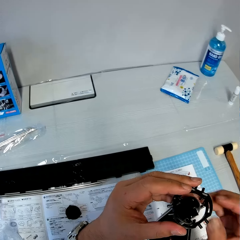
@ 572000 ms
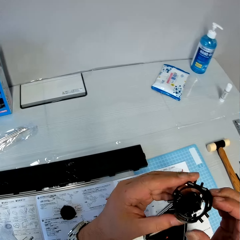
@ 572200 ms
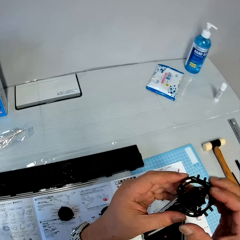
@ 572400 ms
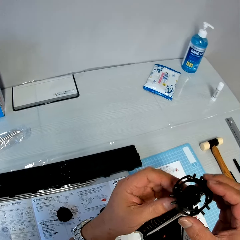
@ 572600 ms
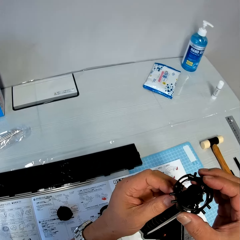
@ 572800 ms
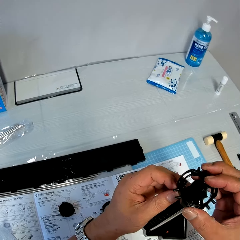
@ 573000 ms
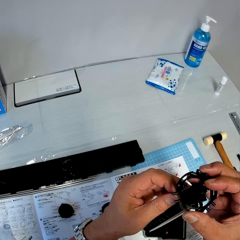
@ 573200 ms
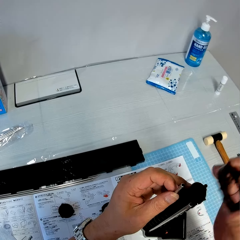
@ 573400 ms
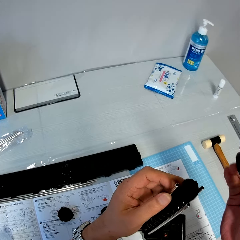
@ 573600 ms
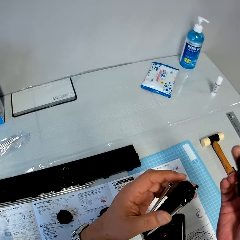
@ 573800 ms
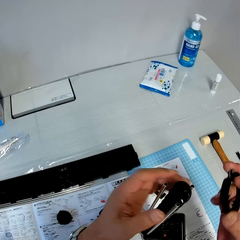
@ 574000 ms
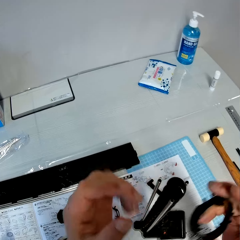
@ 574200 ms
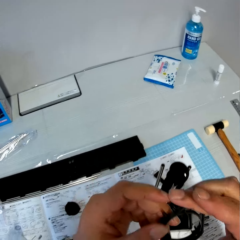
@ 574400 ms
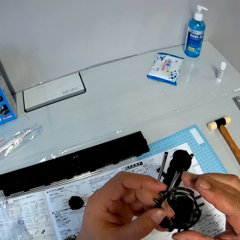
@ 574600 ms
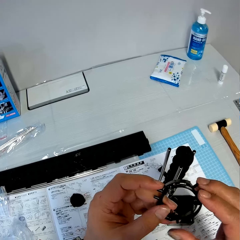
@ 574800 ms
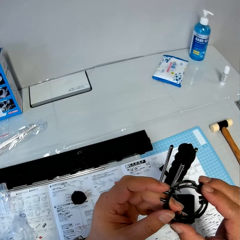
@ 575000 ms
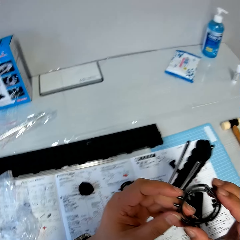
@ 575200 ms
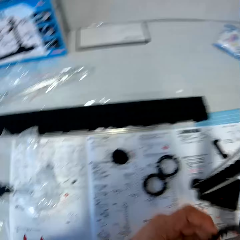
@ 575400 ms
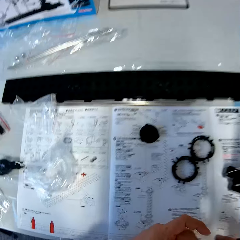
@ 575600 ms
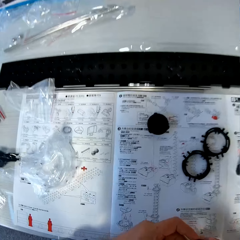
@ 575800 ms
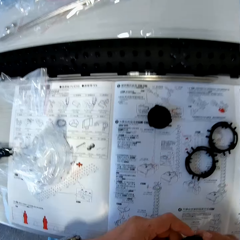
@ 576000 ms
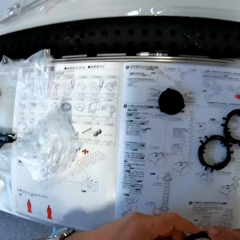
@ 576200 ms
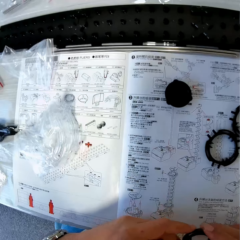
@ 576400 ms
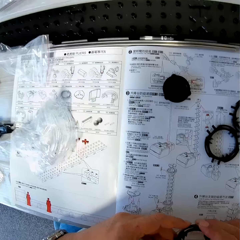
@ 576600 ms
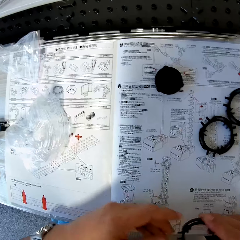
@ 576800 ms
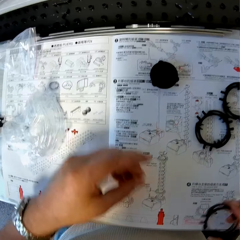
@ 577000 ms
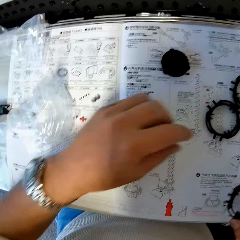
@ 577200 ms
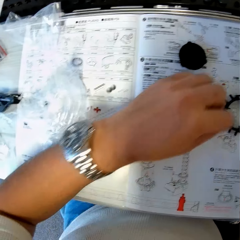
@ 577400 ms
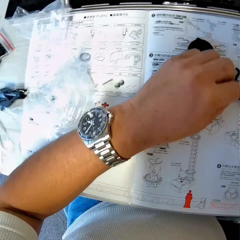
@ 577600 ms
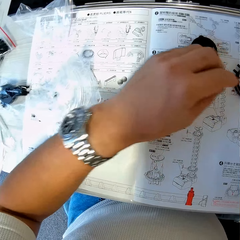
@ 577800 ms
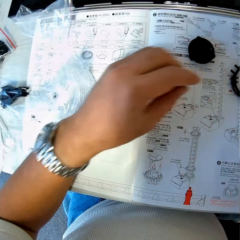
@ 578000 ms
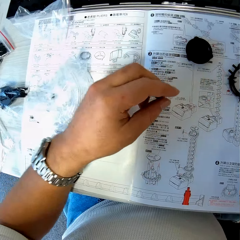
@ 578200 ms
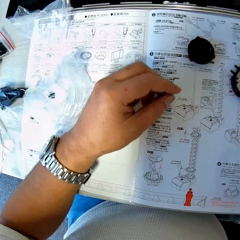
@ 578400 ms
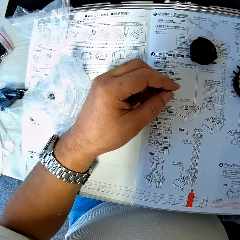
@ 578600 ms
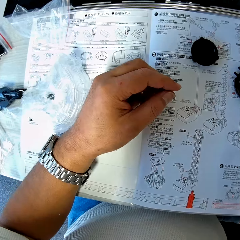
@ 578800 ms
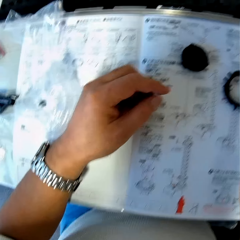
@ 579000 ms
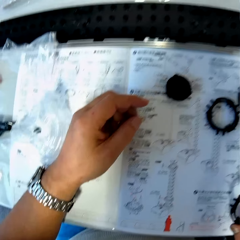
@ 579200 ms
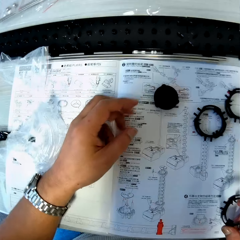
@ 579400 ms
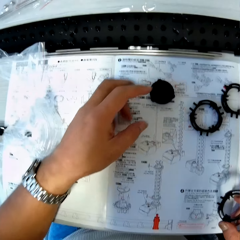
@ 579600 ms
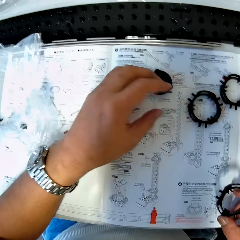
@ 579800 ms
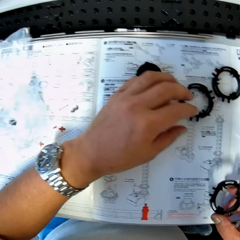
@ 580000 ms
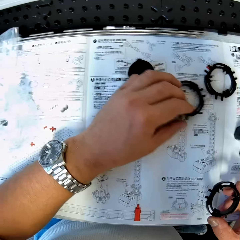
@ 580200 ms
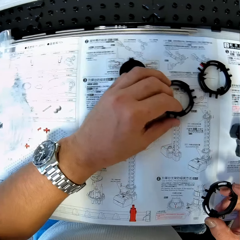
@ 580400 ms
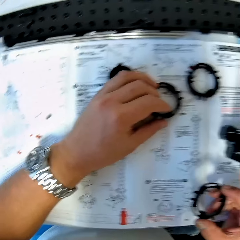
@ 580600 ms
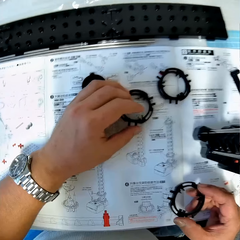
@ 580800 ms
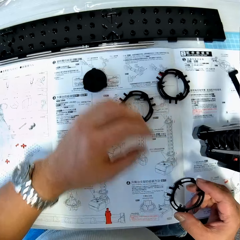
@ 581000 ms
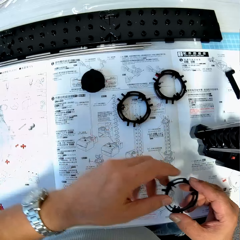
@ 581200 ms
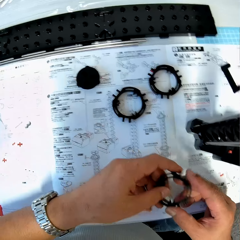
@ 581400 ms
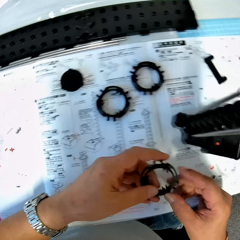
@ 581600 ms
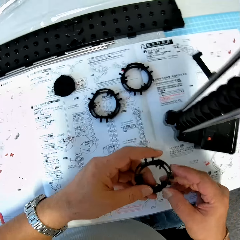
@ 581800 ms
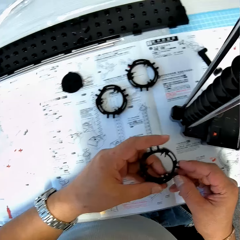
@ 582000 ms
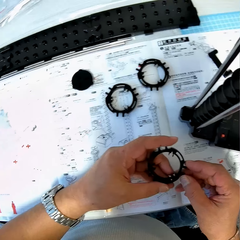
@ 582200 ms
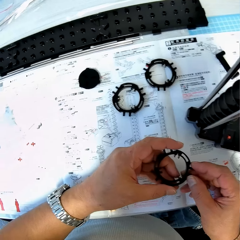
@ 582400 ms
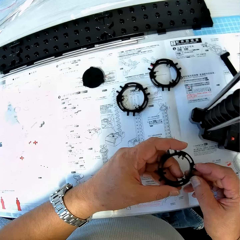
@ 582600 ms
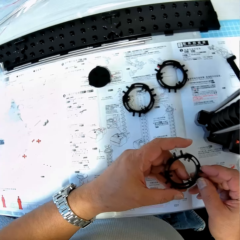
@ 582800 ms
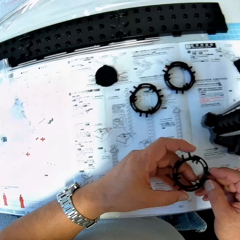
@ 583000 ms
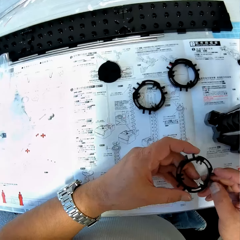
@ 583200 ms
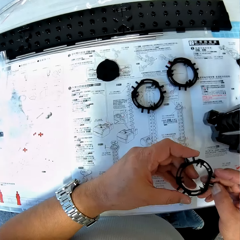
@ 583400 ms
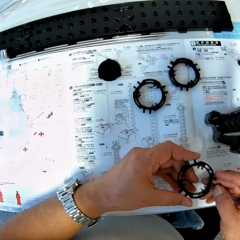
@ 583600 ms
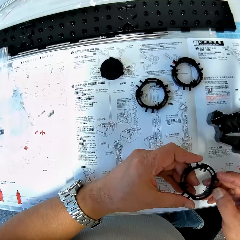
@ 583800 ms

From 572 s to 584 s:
The camera wearer stares at the space rail. They inspect the space rail part. They stare at the manual. They shift the plastic parts on the table. They inspect the space rail part. They stare at the manual. They touch the plastic parts on the table. They inspect the space rail part.

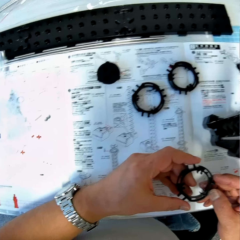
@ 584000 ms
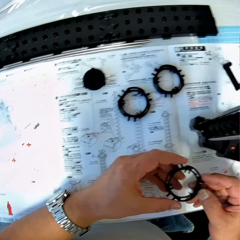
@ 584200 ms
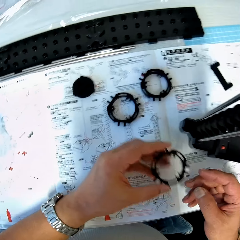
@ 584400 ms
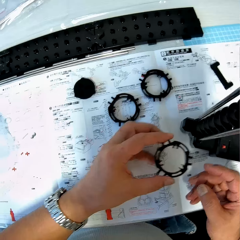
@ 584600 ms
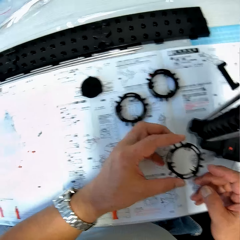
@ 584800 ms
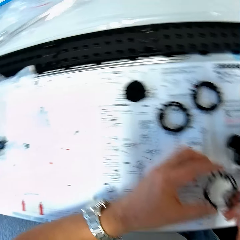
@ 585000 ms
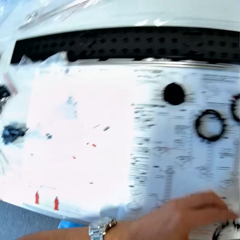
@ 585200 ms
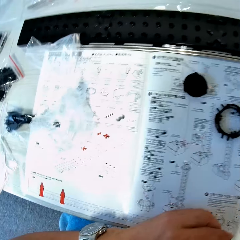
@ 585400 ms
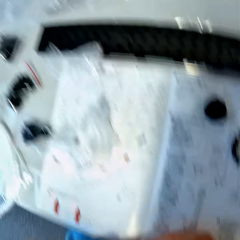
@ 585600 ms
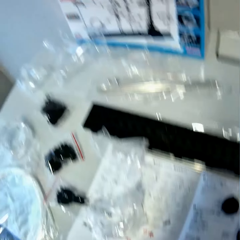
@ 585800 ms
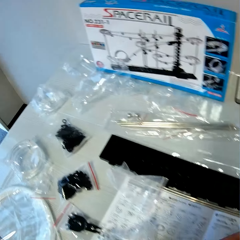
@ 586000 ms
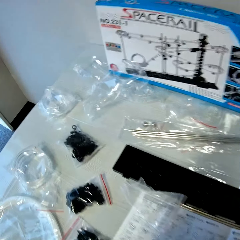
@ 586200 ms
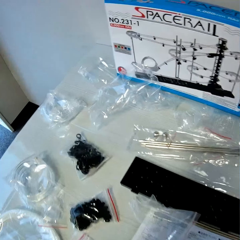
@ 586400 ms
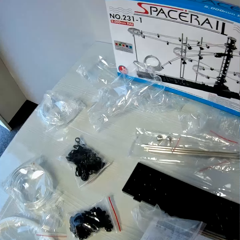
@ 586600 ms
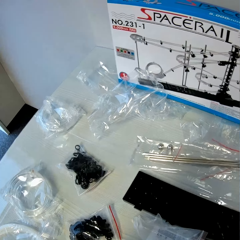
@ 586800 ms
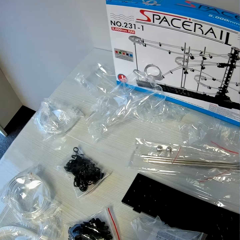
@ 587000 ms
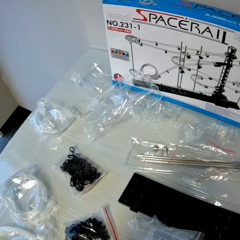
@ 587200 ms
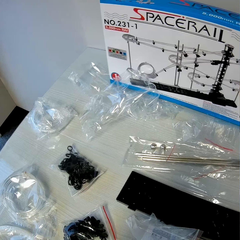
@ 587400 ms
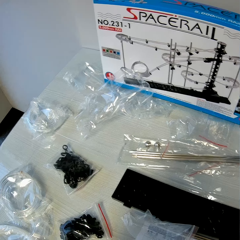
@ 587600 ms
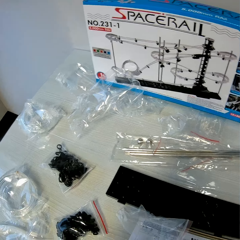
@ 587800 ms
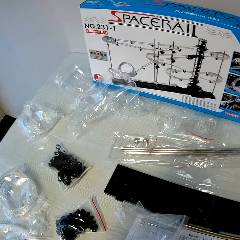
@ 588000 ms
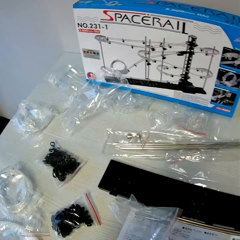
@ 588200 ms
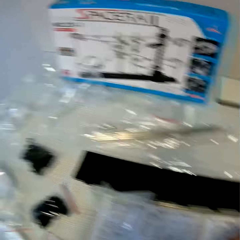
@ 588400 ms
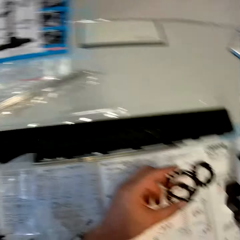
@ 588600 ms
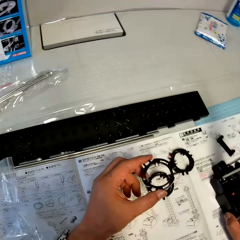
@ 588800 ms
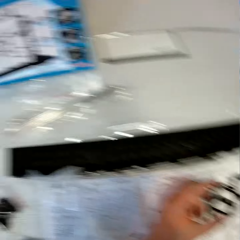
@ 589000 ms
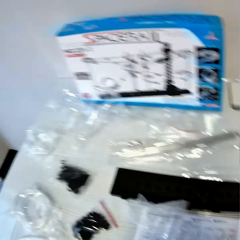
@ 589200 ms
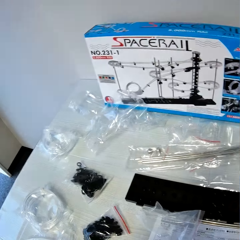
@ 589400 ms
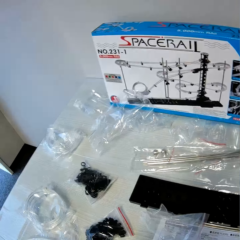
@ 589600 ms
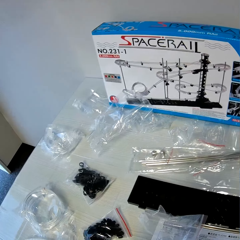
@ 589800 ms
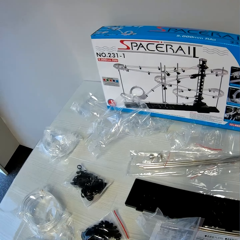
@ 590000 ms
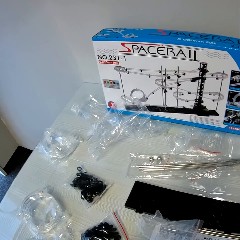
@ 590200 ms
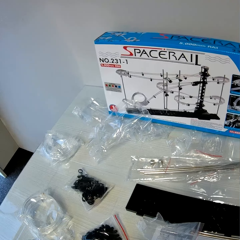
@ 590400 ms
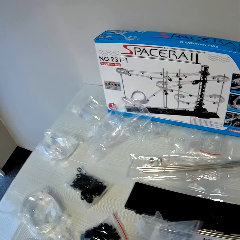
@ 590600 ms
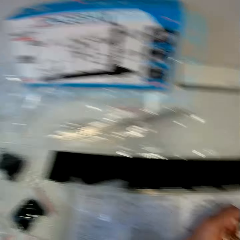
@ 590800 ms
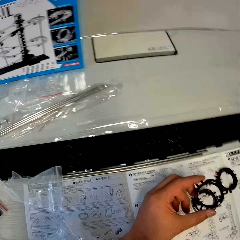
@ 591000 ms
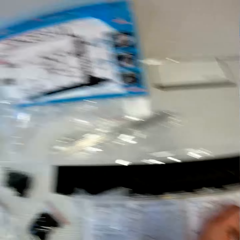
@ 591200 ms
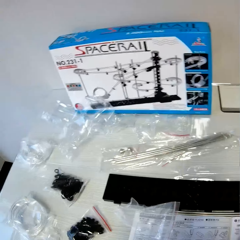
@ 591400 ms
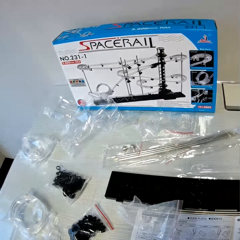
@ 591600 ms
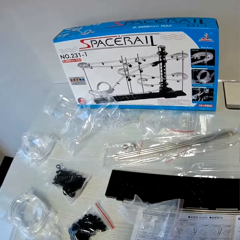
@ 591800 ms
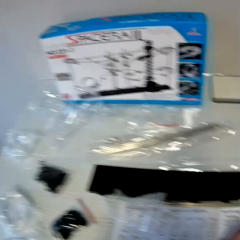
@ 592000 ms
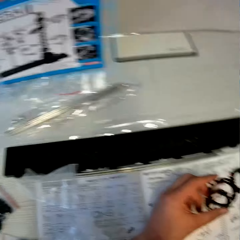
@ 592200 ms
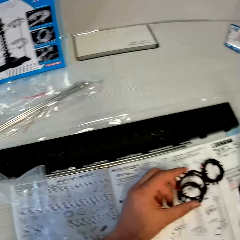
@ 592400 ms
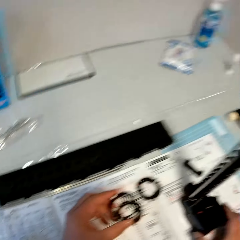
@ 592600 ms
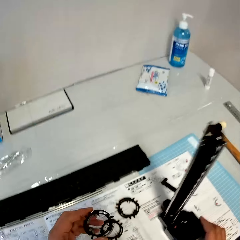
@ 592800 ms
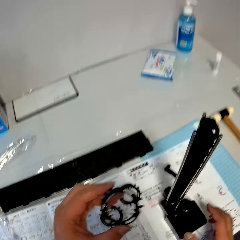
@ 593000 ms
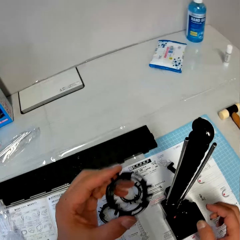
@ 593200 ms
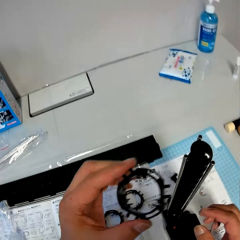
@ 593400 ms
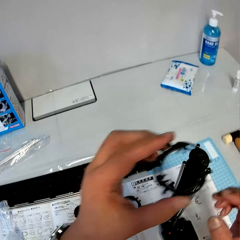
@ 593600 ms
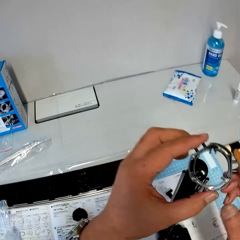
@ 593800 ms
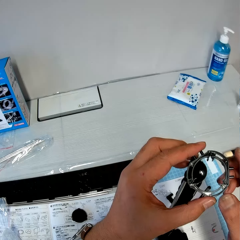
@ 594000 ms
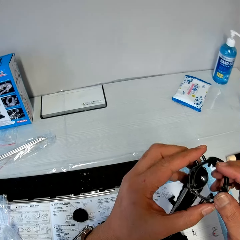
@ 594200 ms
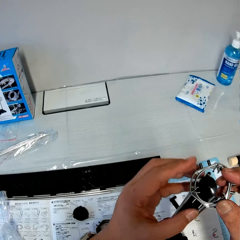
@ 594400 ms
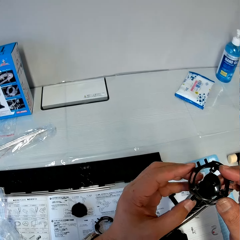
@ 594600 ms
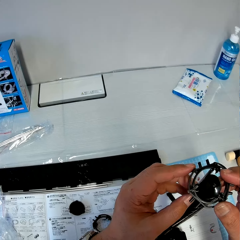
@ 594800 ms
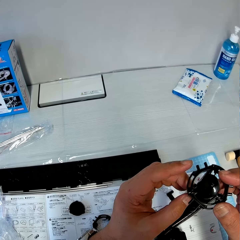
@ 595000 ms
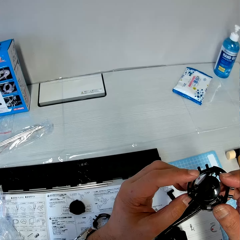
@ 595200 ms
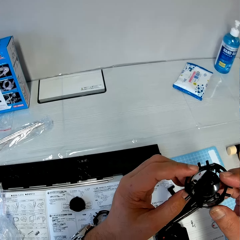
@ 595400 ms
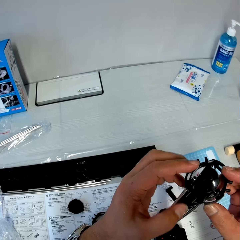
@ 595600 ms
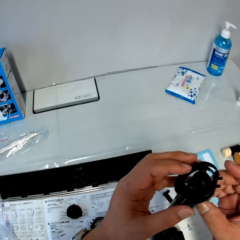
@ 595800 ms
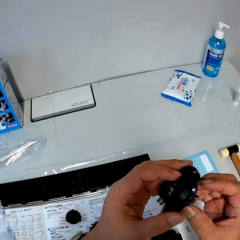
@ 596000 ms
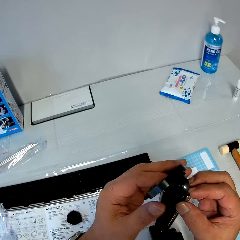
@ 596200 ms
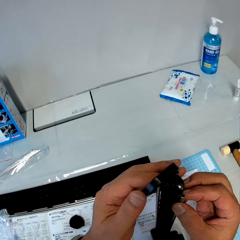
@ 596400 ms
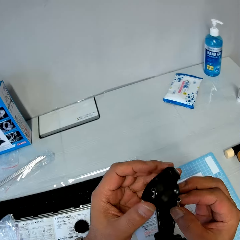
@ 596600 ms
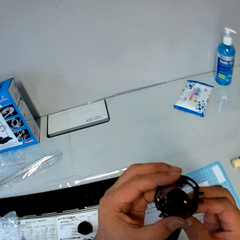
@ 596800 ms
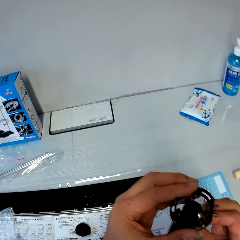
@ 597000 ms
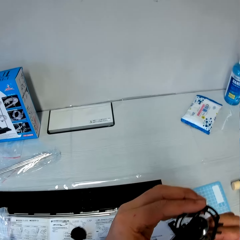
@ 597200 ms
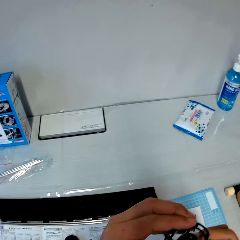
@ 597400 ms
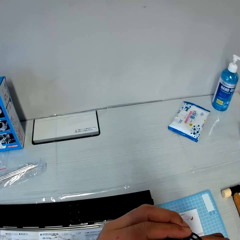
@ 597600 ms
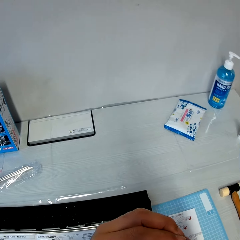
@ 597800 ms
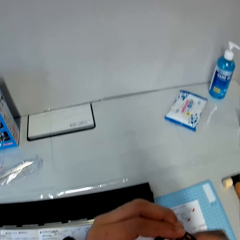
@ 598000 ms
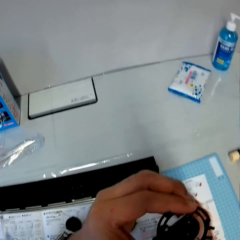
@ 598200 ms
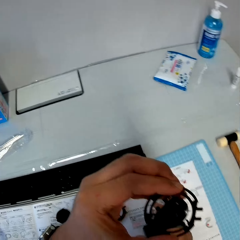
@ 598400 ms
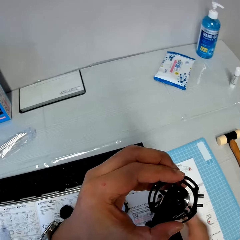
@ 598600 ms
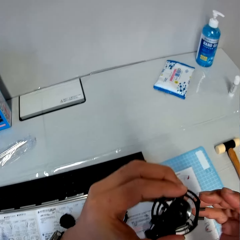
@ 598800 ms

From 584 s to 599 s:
The camera wearer stares at the manual. They stare at a space rail box. They stare at the space rail part. They stare at the space rail box. They stare at the space rail part. They stare at the space rail box. They fix the plastic on the antenna.

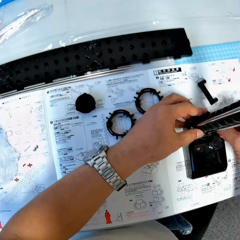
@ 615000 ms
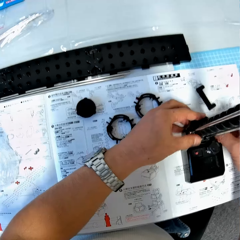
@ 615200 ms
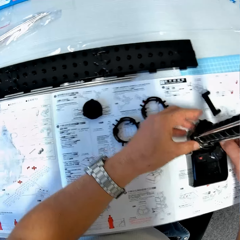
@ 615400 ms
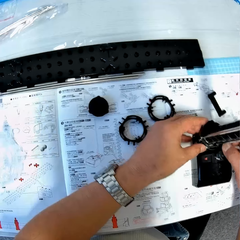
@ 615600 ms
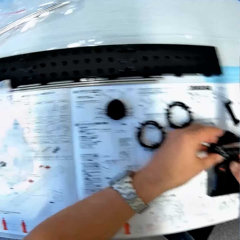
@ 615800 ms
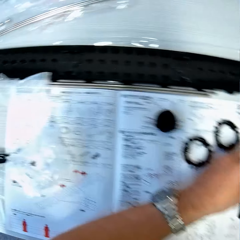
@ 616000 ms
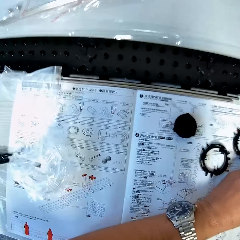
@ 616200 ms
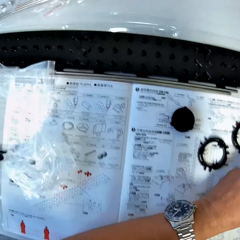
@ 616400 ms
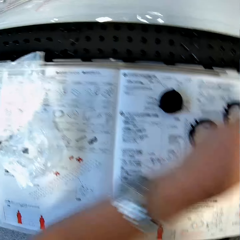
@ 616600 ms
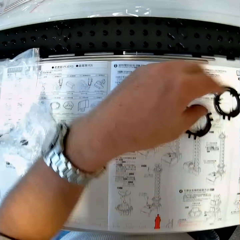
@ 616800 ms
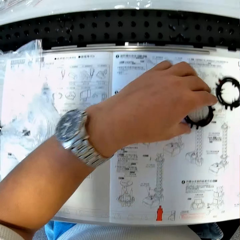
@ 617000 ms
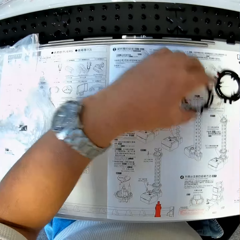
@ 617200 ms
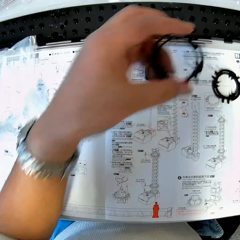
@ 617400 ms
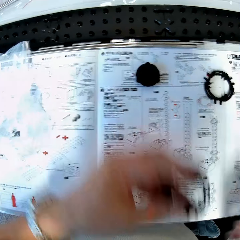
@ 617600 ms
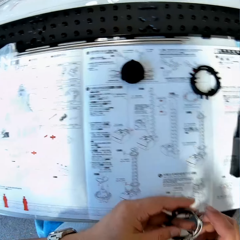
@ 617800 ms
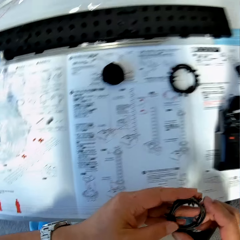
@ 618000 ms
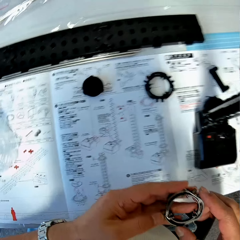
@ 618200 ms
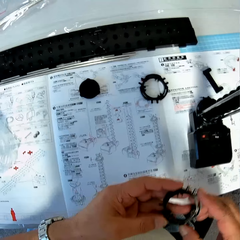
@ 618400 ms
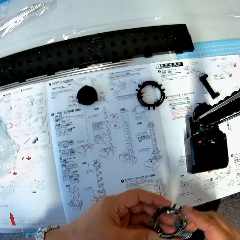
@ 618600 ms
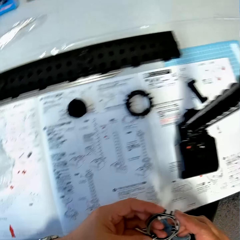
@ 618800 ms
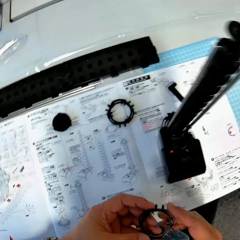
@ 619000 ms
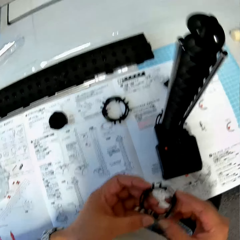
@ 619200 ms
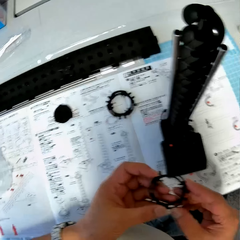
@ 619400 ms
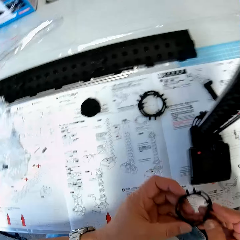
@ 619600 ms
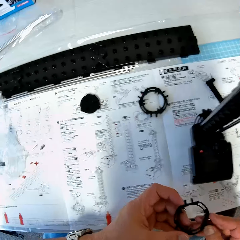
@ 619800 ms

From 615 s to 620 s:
The camera wearer stares at the manual. They take an antenna plastic part or space rail part from the table. They stare at the space rail part.
